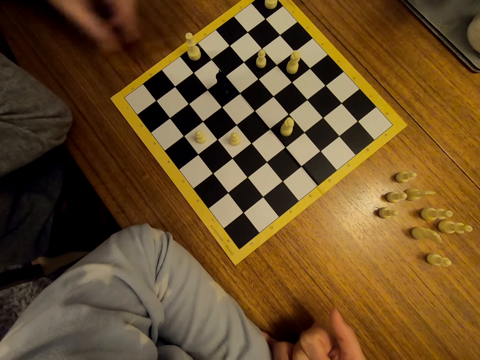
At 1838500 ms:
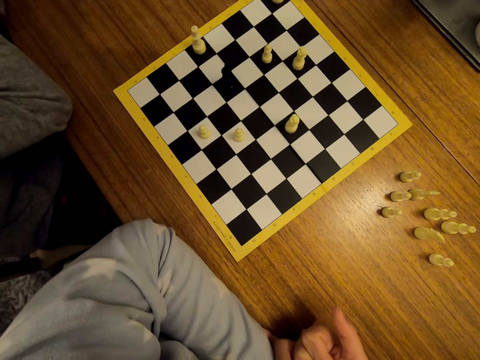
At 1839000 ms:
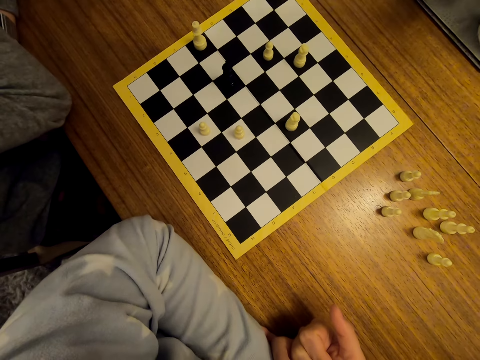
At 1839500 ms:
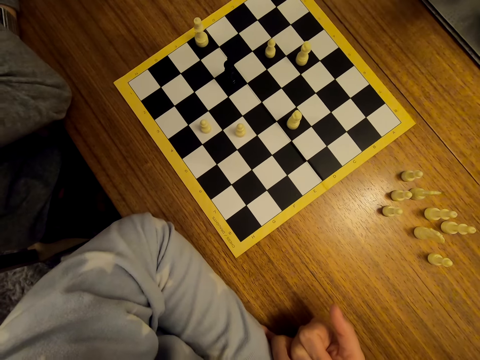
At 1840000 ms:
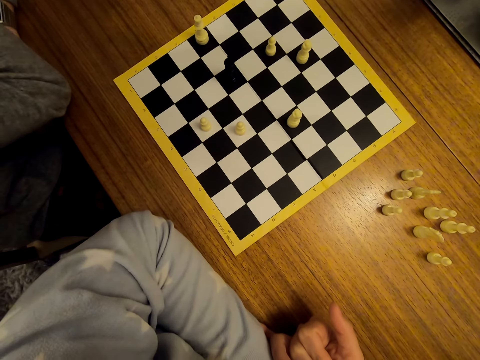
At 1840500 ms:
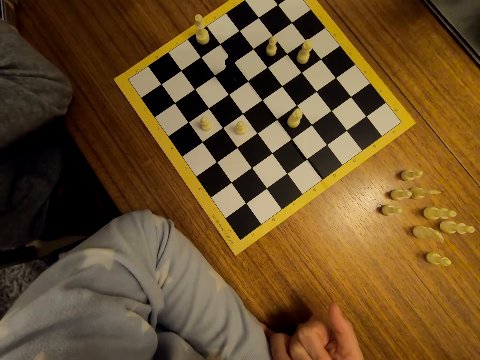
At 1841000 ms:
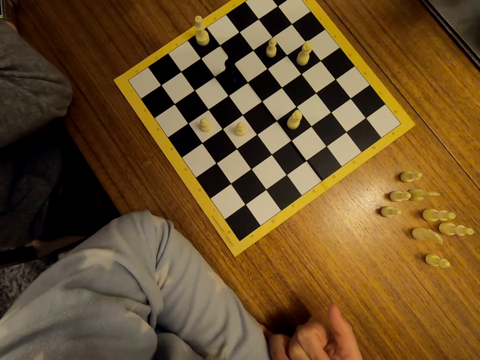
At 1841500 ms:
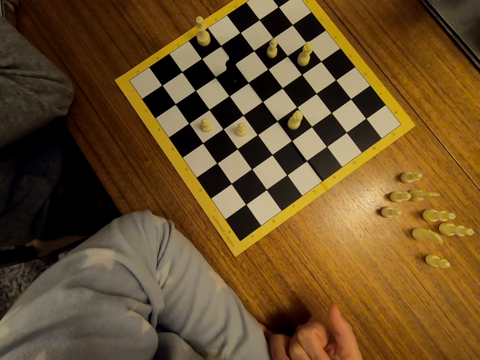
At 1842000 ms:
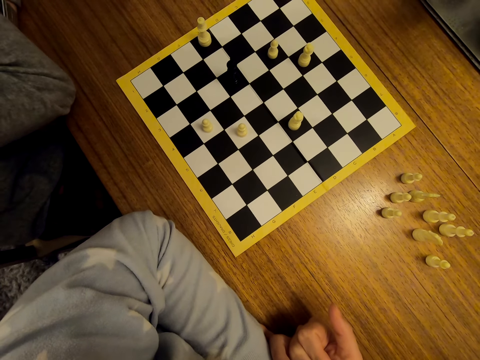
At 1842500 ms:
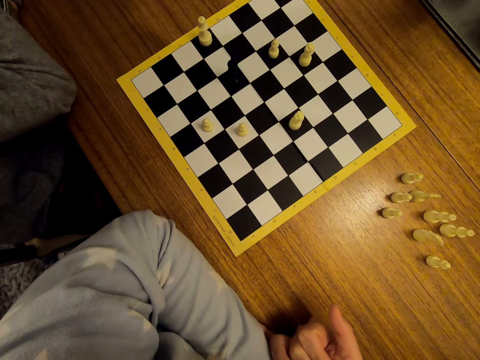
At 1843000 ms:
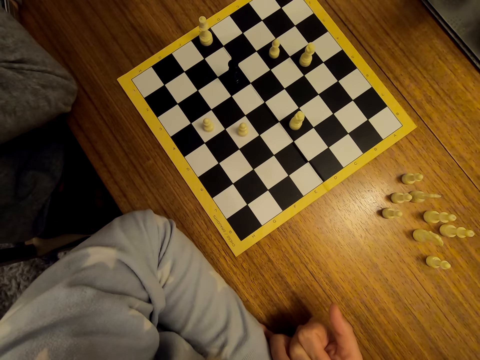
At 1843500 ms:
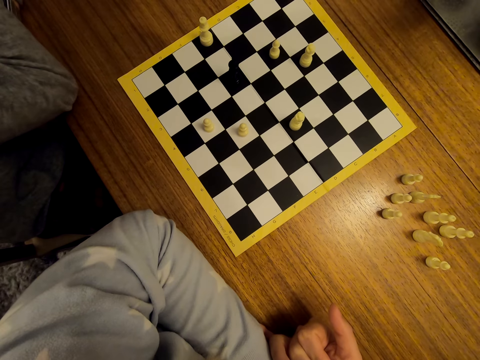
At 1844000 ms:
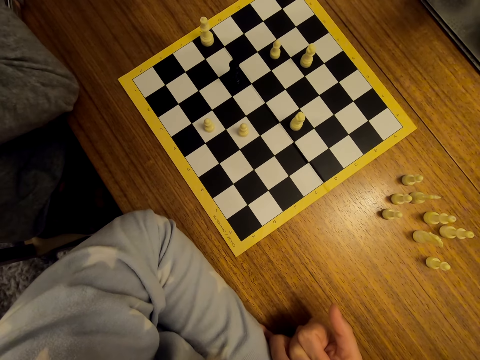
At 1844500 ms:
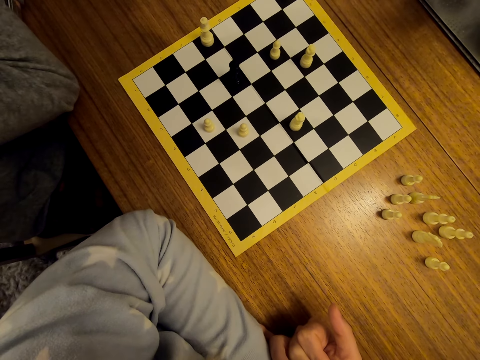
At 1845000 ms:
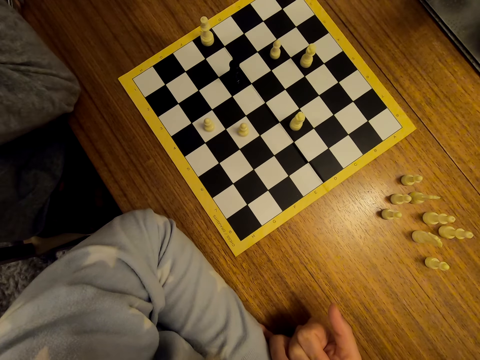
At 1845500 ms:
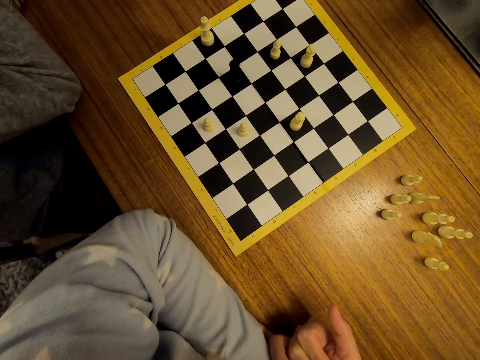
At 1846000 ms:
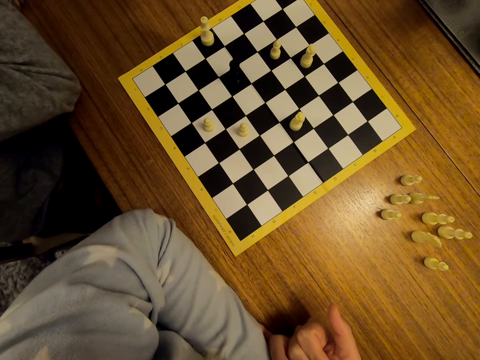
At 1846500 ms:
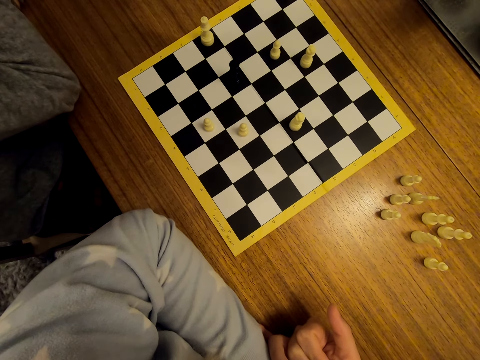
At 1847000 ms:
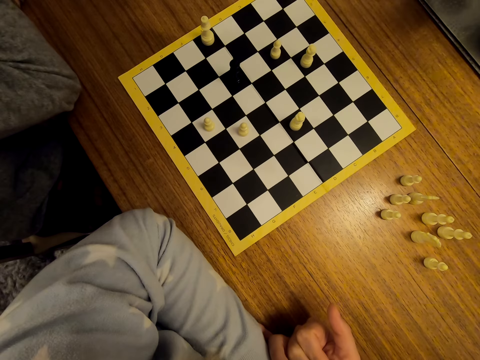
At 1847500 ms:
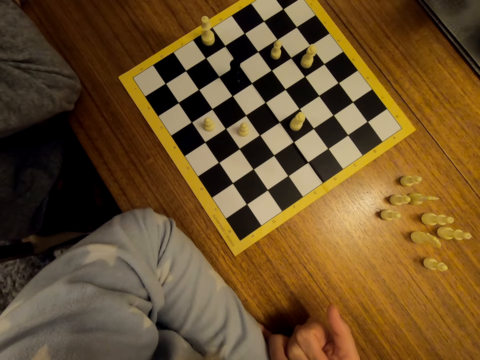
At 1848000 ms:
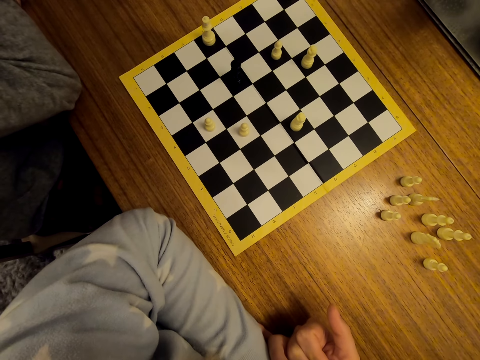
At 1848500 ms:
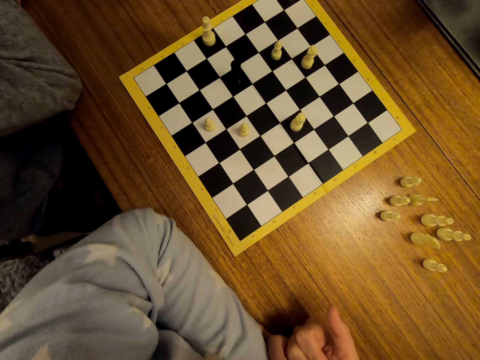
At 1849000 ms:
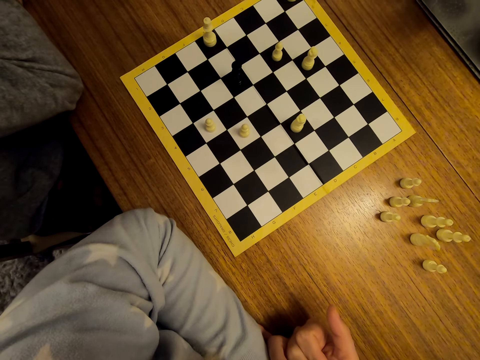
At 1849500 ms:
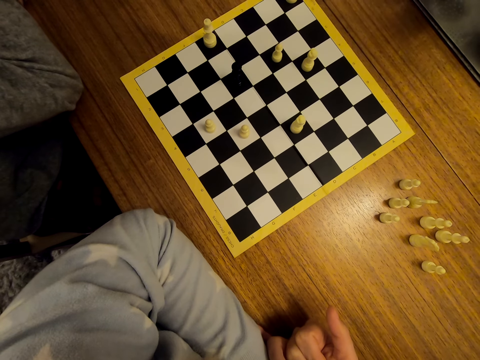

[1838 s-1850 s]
A man stares at the chess.

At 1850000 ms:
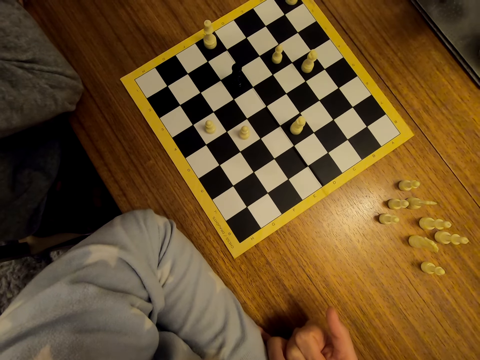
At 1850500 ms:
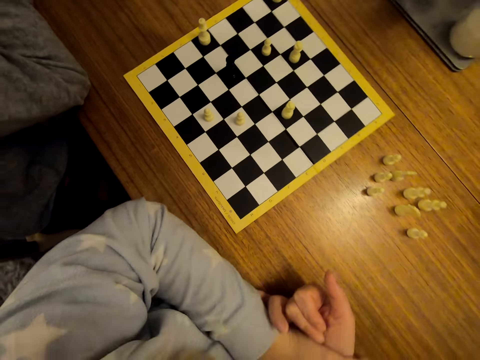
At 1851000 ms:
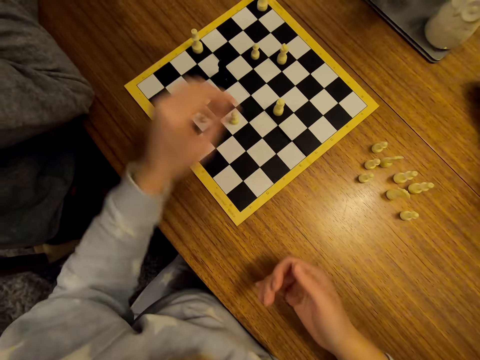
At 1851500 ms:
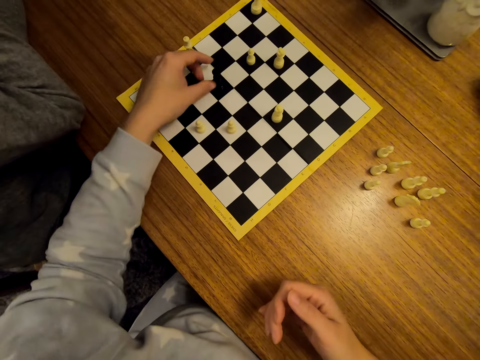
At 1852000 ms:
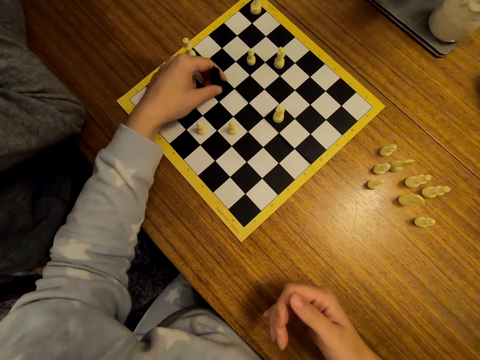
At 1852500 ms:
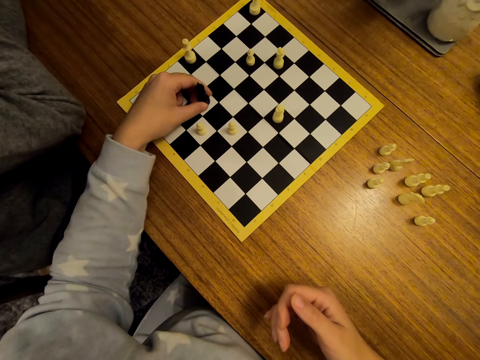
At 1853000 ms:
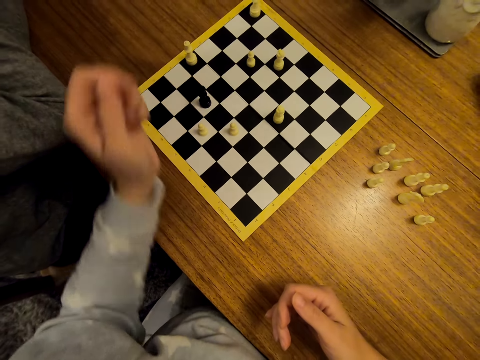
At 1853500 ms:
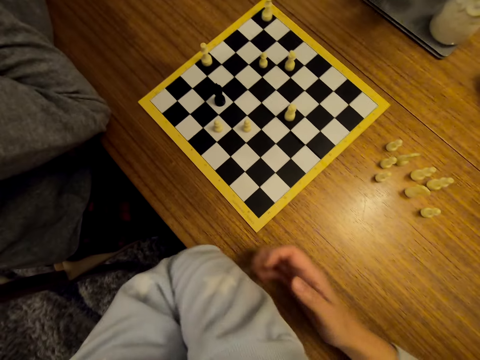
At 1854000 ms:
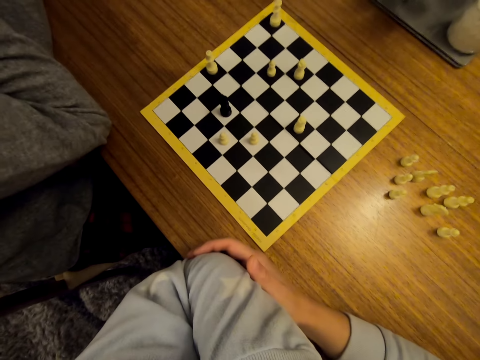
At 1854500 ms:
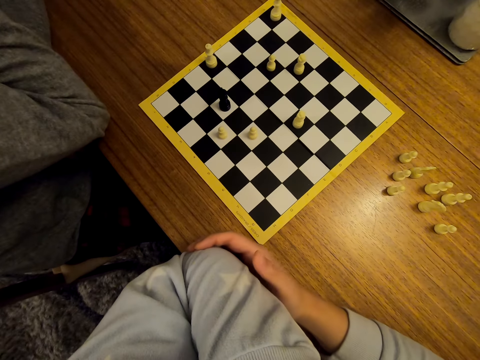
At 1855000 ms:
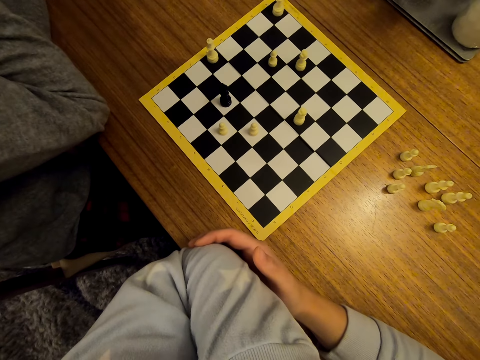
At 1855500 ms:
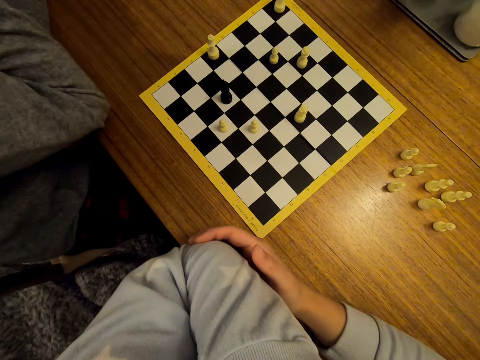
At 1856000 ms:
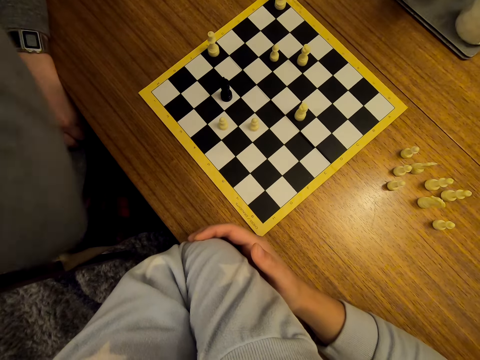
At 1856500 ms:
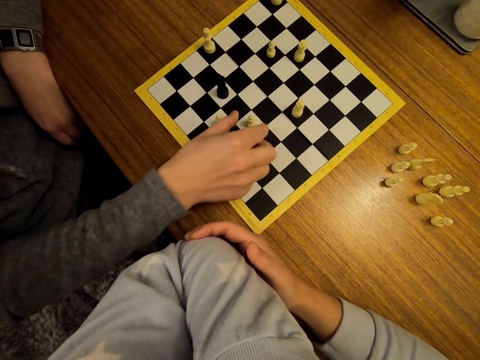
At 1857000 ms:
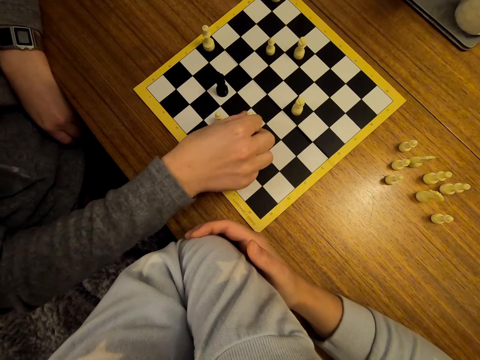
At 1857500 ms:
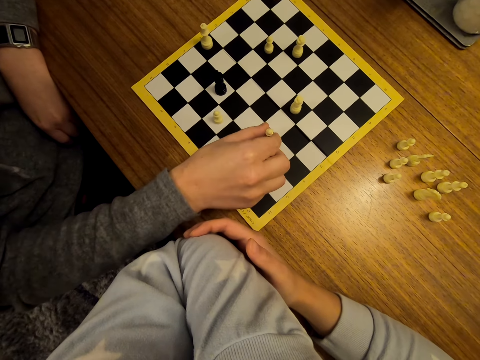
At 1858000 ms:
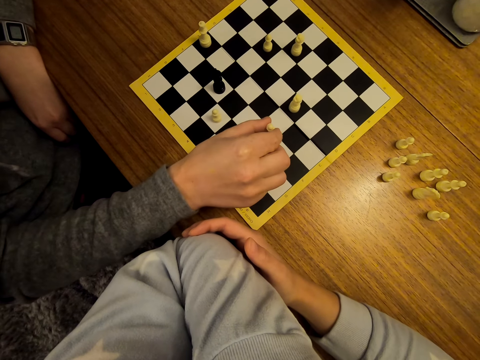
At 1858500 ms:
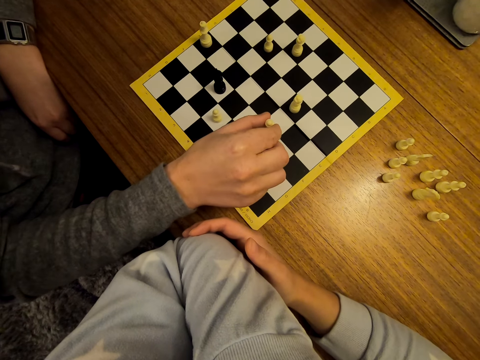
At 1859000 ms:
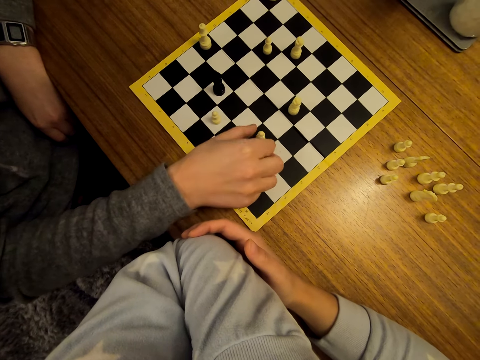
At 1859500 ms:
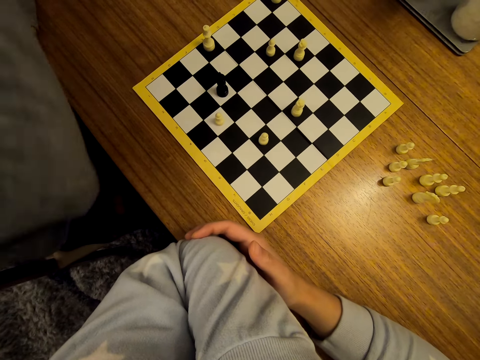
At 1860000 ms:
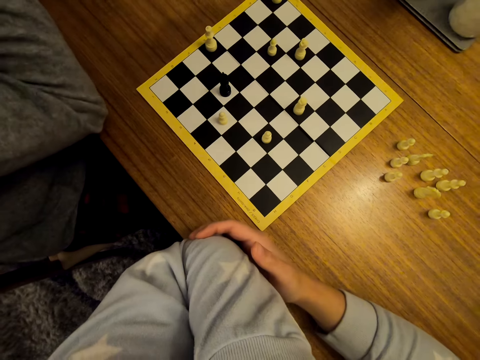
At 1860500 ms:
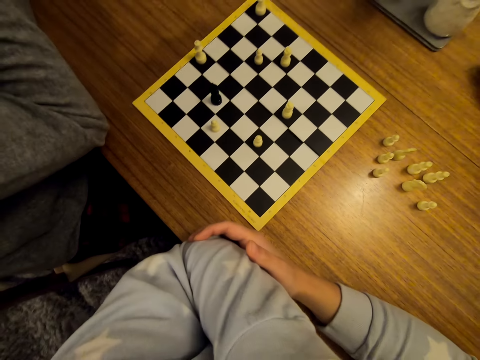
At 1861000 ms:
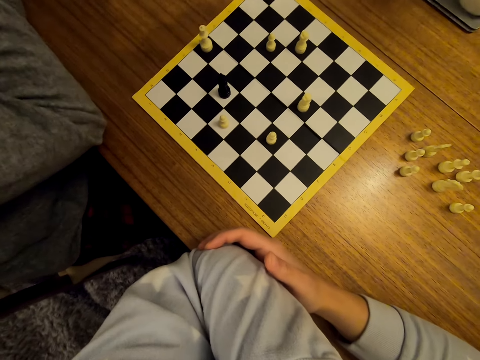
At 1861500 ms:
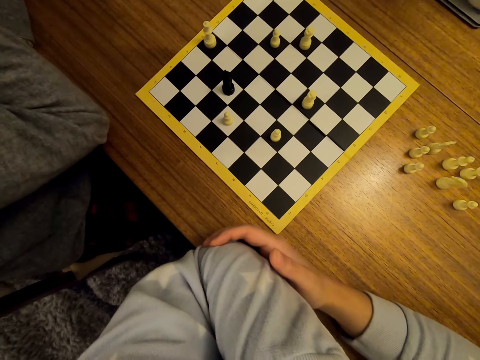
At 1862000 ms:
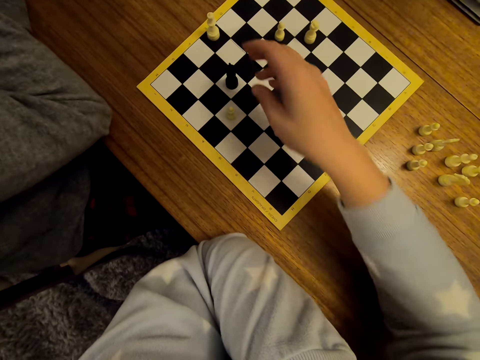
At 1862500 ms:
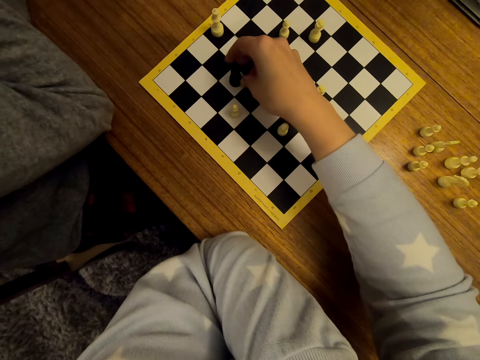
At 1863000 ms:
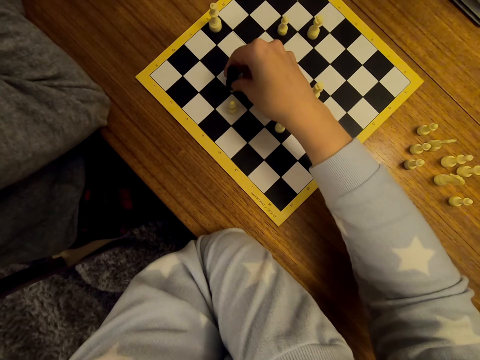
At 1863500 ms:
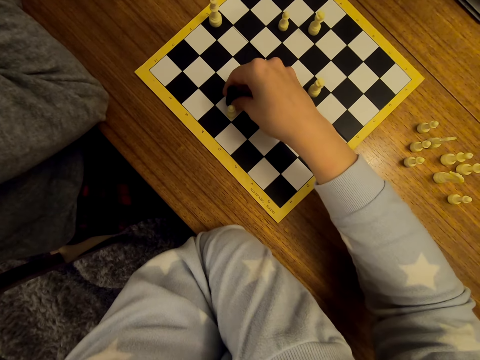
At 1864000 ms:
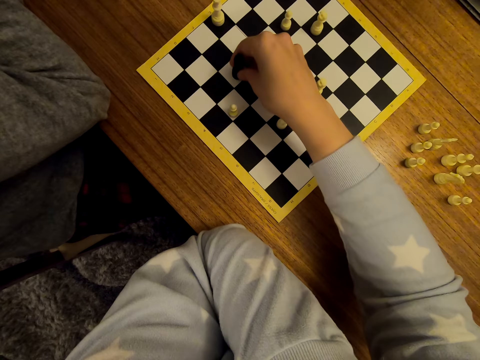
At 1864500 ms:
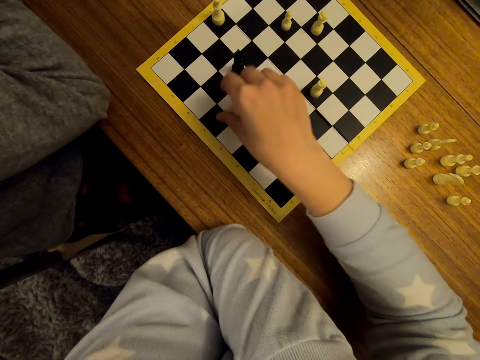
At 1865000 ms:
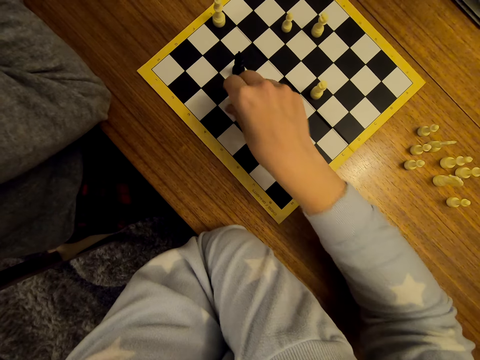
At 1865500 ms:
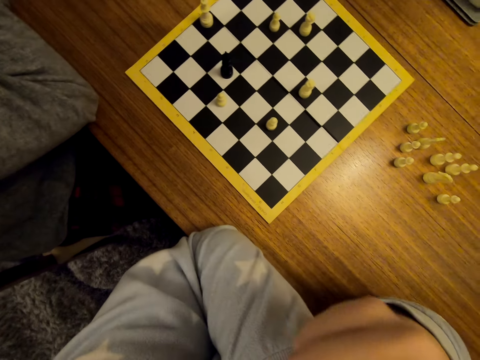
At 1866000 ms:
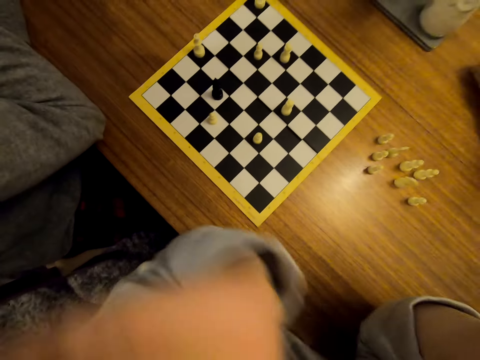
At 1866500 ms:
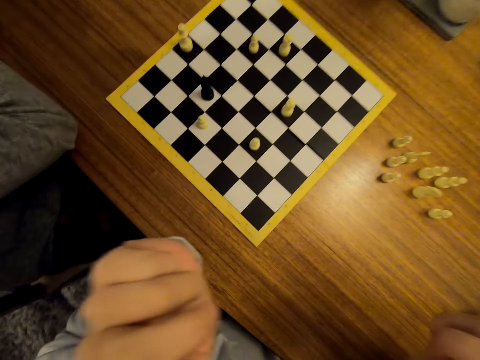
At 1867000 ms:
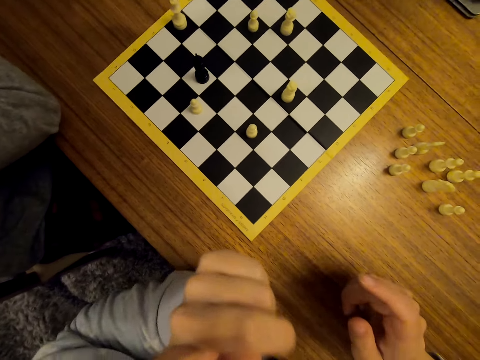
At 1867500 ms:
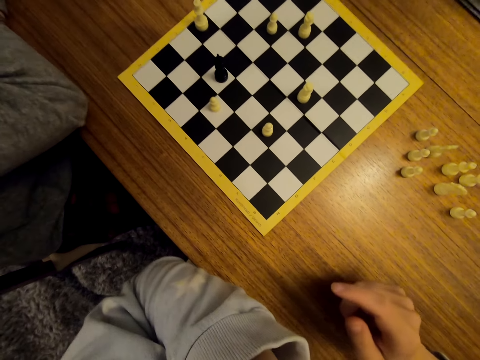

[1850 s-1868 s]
The camera wearer moves pawns on the chess board. They stare at the chess. A man shifts a chess piece on the board. The man stares at the chess. The camera wearer shifts chess pieces on the chessboard. They move pawns on the chess board. They stare at the chess and converse with the man.
